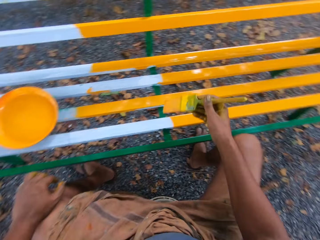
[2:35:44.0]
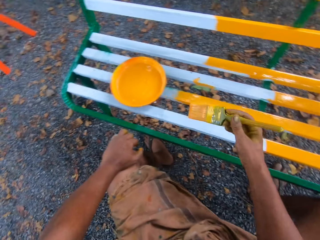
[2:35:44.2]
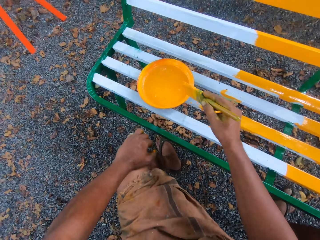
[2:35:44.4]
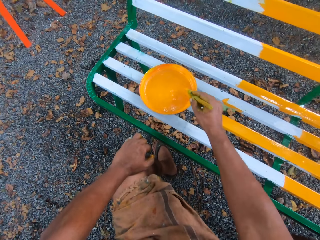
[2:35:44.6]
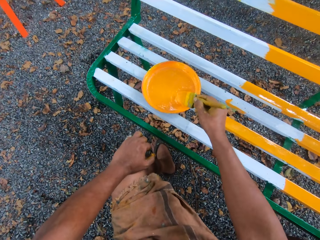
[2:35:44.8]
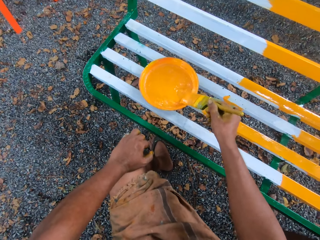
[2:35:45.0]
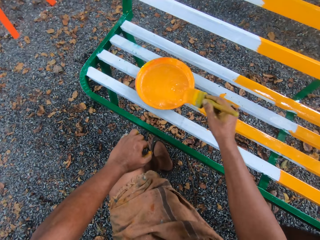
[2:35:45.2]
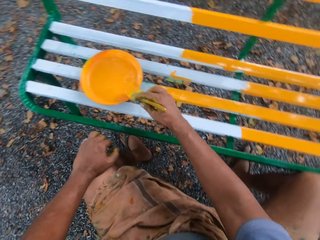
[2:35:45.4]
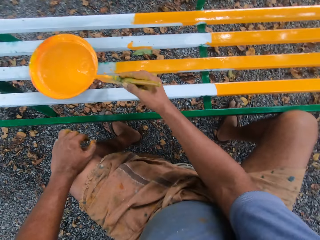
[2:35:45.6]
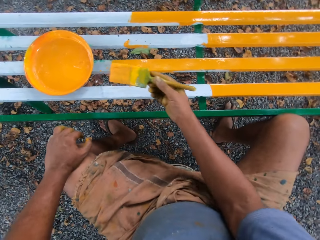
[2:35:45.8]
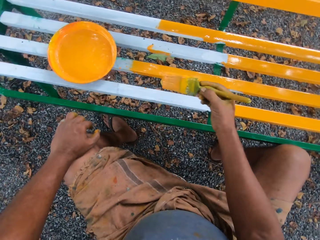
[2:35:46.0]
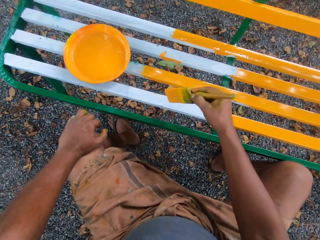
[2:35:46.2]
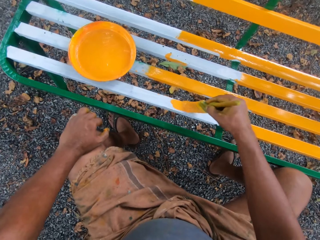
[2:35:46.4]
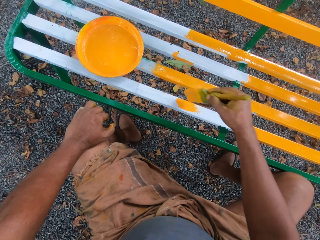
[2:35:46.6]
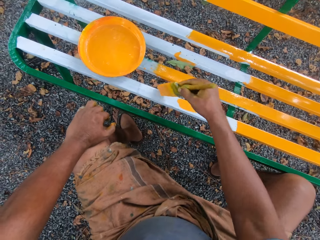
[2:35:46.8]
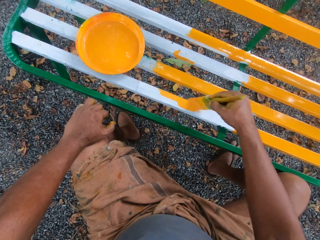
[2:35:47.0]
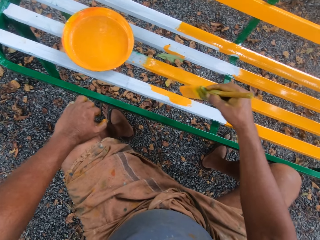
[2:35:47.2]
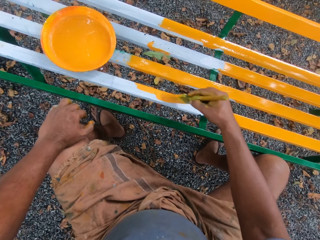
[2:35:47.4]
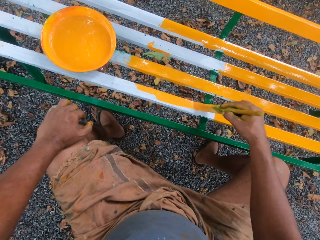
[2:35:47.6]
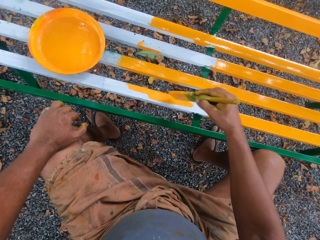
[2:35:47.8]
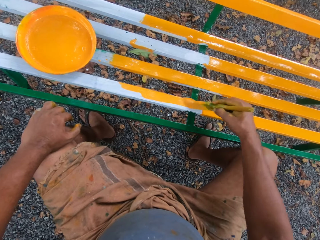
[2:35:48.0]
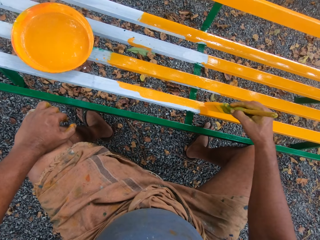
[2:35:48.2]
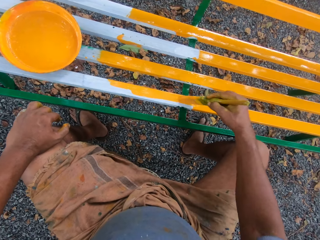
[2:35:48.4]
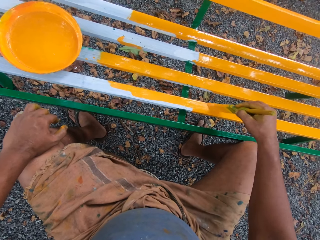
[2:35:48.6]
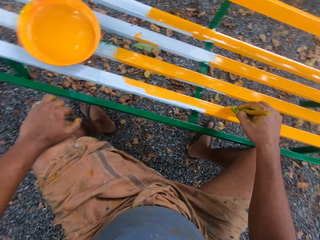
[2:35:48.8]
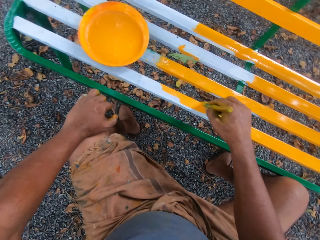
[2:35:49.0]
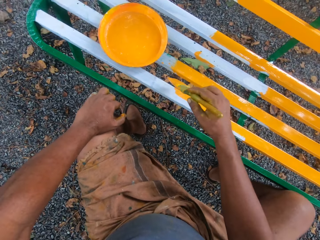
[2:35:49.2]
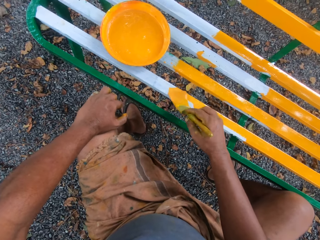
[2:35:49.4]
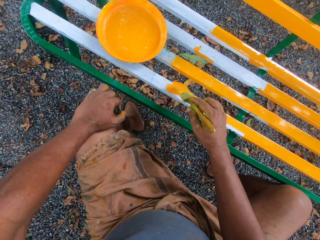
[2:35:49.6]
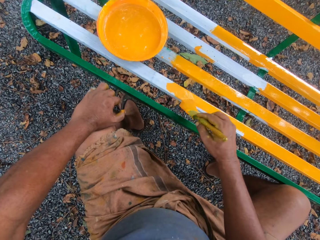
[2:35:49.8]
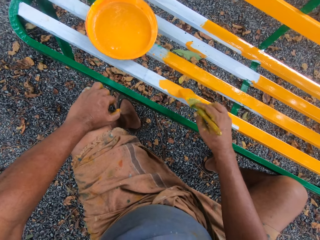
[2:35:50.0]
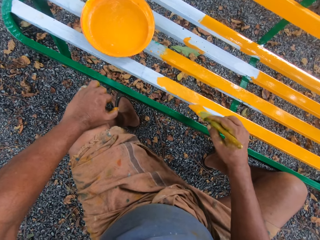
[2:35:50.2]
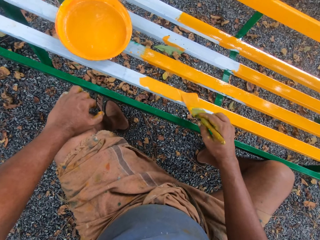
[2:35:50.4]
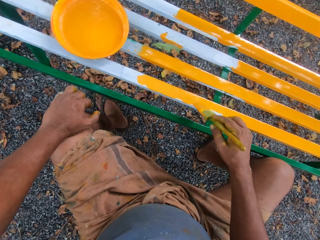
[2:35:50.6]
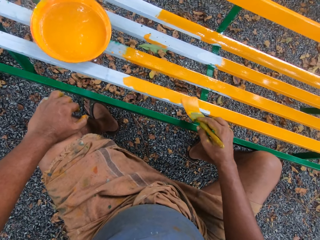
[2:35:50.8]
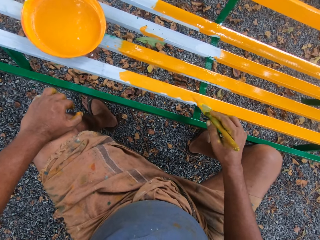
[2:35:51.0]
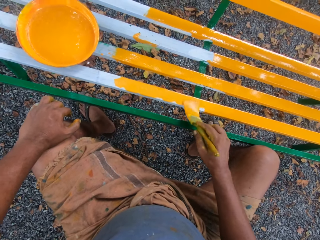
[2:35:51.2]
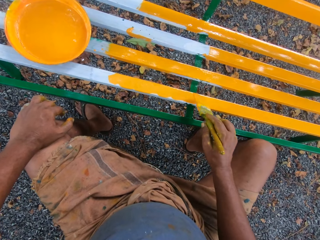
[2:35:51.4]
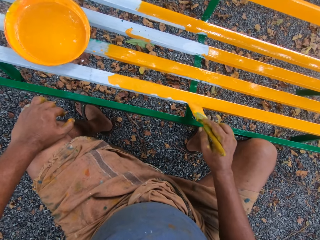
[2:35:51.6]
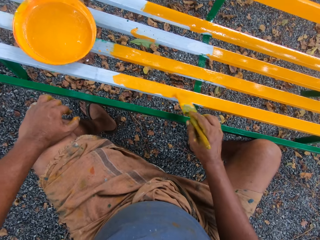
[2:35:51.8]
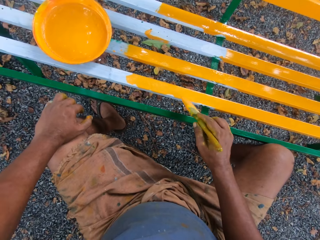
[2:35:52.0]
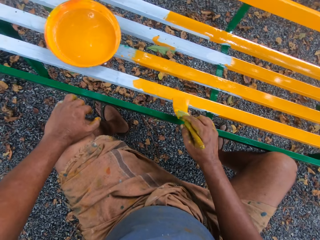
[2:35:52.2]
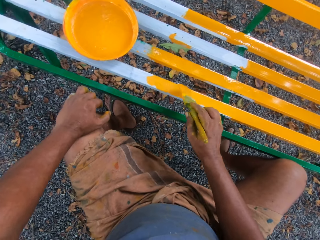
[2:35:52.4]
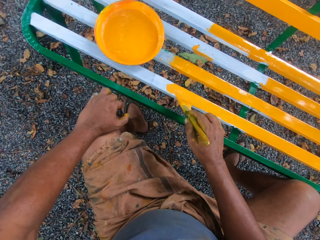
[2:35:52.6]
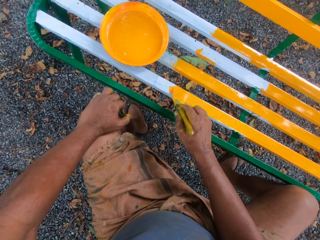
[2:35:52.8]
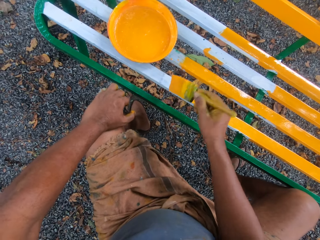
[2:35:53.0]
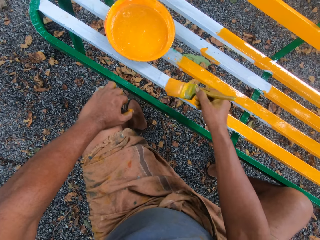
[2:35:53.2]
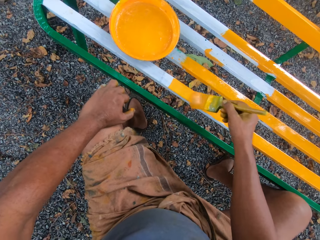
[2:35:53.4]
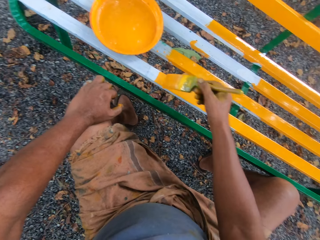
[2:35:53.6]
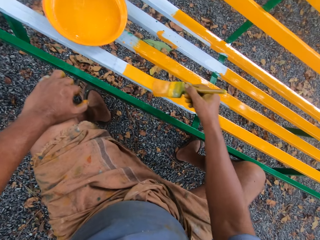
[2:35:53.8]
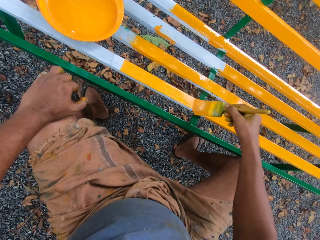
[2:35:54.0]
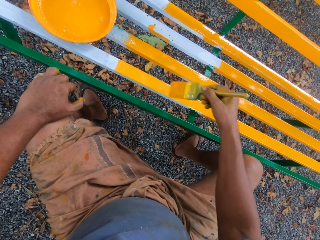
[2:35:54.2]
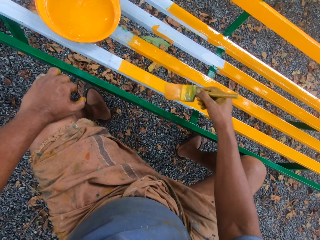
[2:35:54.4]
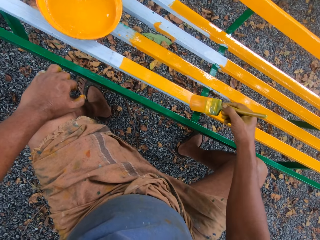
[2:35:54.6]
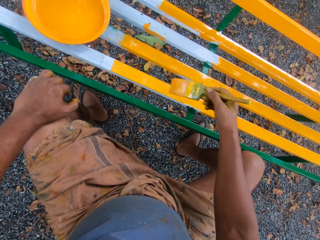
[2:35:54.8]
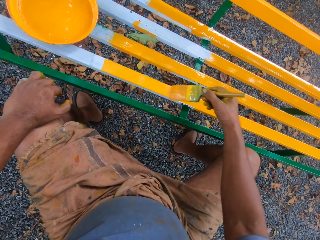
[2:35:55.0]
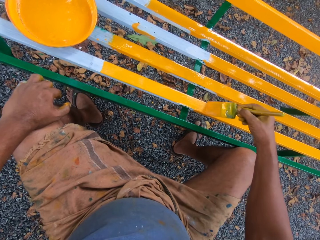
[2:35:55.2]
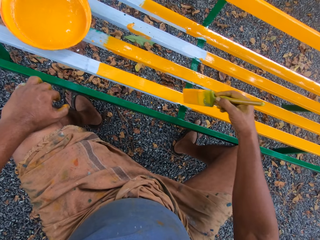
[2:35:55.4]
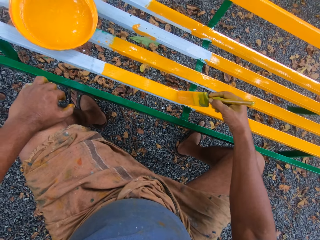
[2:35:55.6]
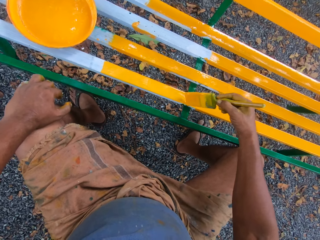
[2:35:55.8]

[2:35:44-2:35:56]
The camera wearer dips the brush into paint. They paint the bench with the brush.

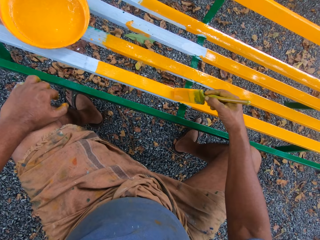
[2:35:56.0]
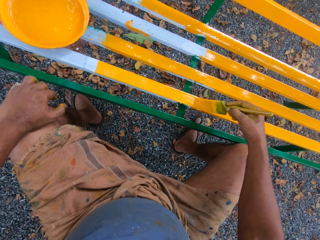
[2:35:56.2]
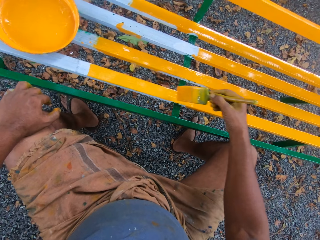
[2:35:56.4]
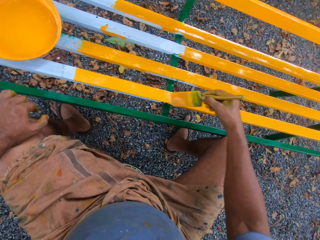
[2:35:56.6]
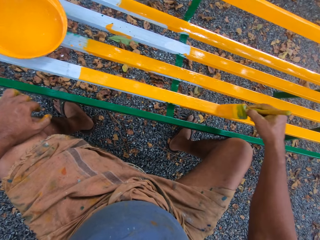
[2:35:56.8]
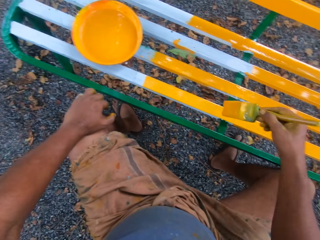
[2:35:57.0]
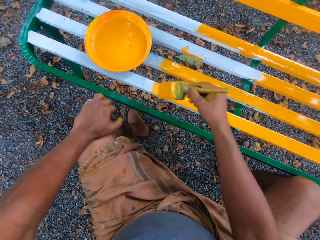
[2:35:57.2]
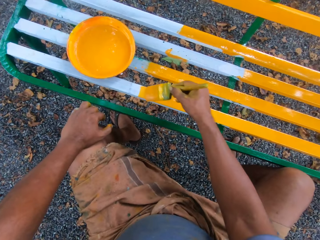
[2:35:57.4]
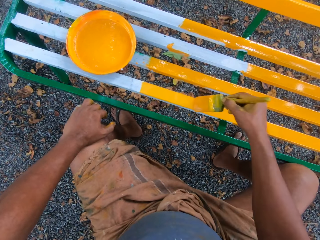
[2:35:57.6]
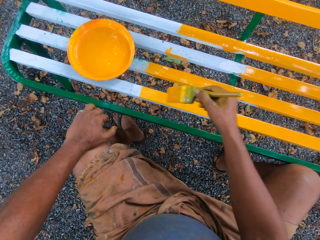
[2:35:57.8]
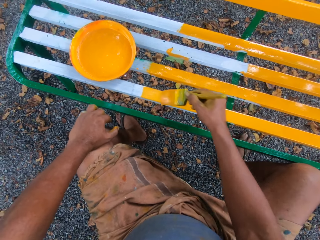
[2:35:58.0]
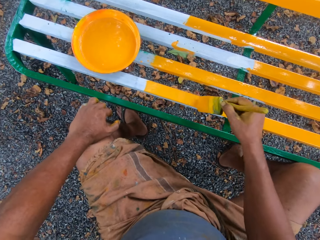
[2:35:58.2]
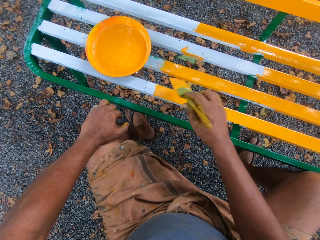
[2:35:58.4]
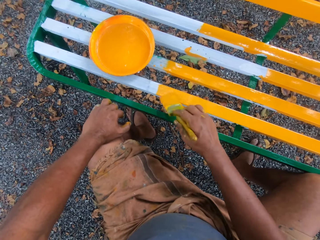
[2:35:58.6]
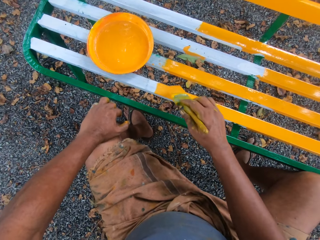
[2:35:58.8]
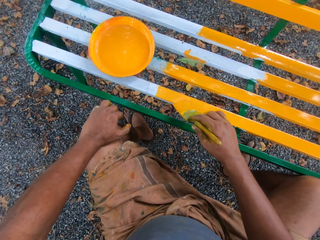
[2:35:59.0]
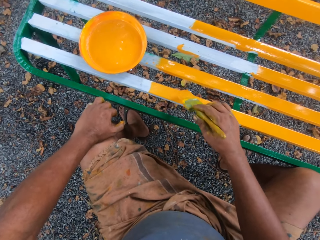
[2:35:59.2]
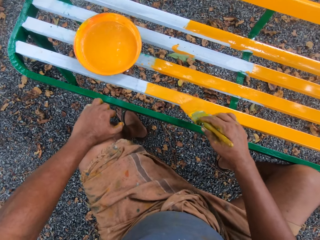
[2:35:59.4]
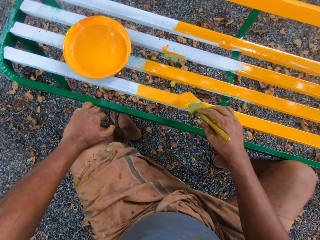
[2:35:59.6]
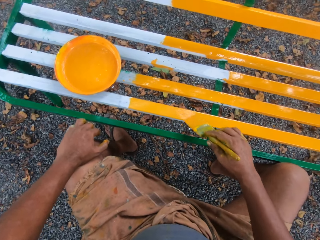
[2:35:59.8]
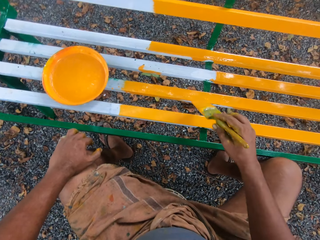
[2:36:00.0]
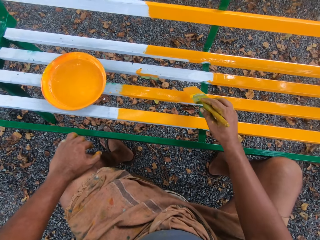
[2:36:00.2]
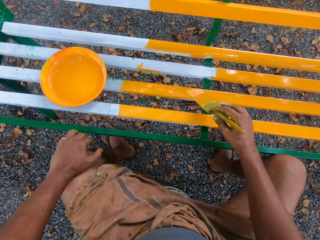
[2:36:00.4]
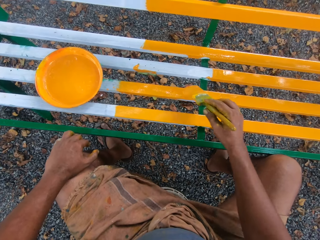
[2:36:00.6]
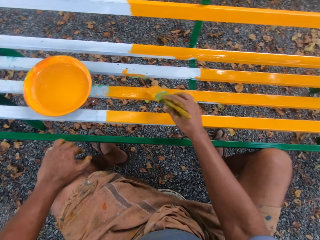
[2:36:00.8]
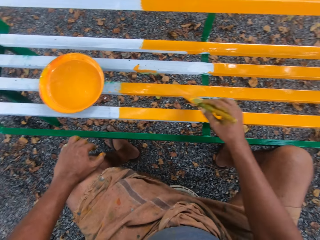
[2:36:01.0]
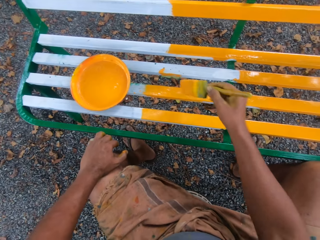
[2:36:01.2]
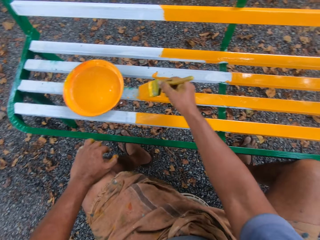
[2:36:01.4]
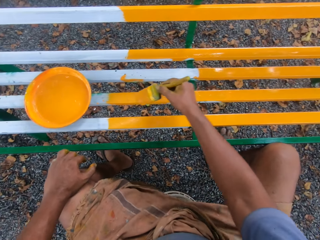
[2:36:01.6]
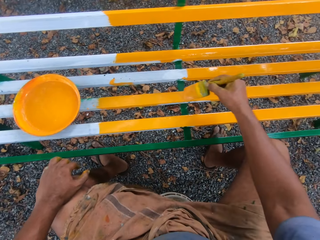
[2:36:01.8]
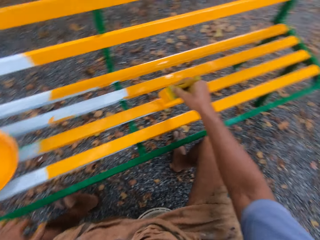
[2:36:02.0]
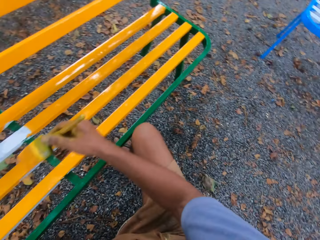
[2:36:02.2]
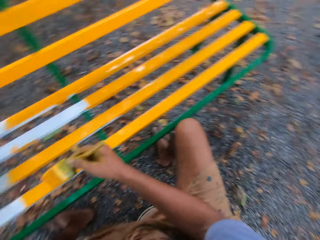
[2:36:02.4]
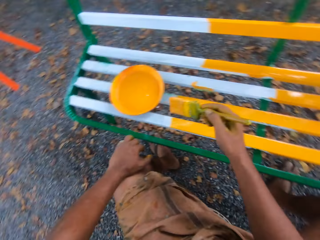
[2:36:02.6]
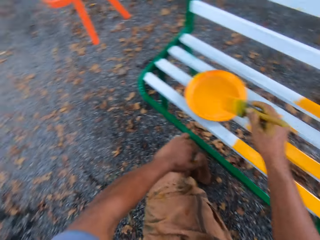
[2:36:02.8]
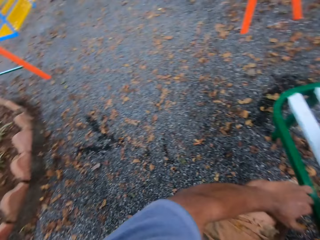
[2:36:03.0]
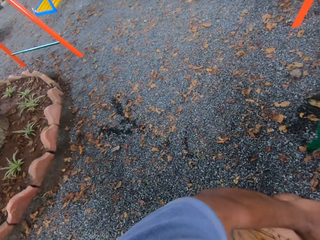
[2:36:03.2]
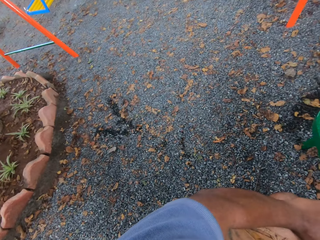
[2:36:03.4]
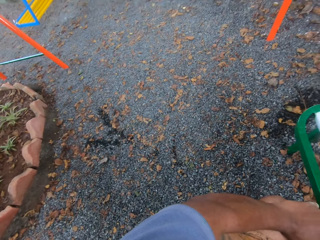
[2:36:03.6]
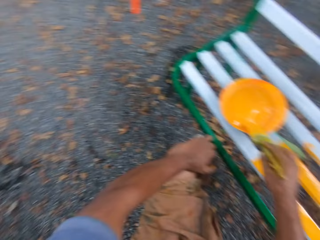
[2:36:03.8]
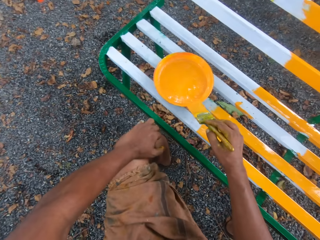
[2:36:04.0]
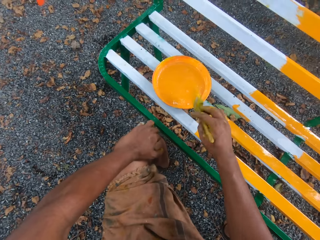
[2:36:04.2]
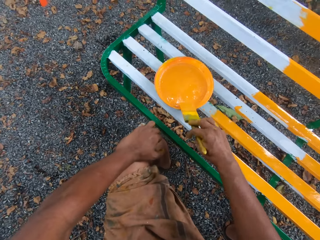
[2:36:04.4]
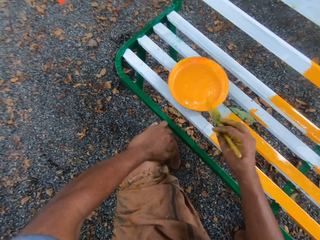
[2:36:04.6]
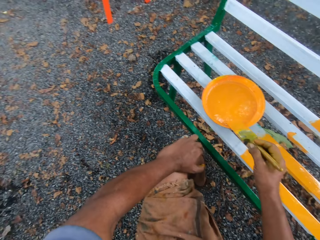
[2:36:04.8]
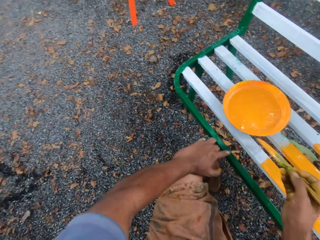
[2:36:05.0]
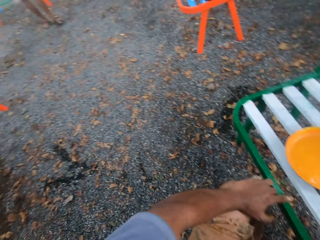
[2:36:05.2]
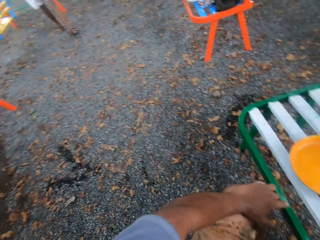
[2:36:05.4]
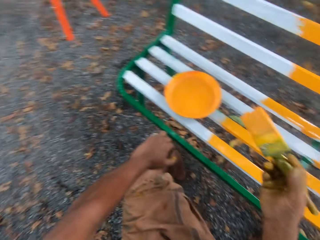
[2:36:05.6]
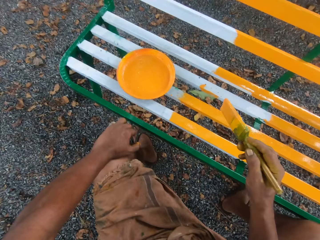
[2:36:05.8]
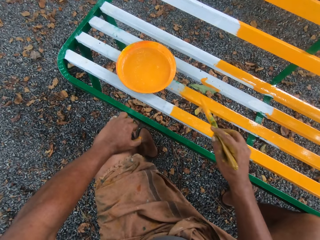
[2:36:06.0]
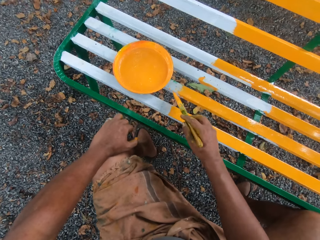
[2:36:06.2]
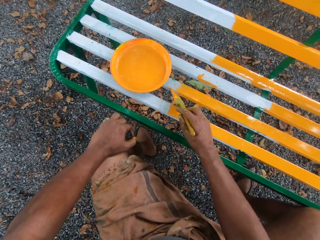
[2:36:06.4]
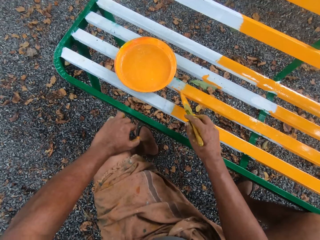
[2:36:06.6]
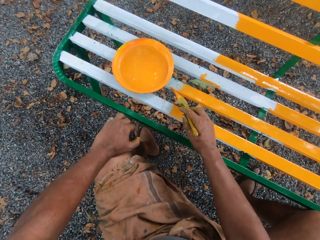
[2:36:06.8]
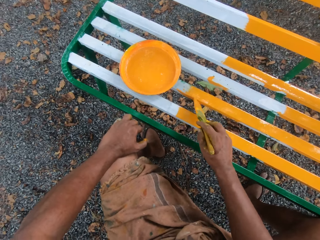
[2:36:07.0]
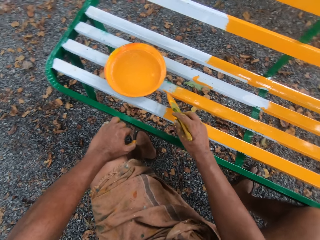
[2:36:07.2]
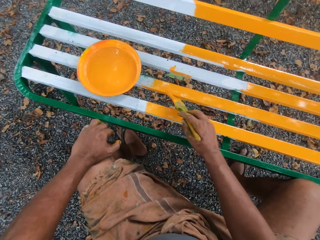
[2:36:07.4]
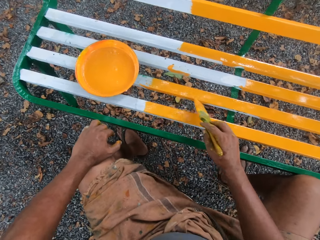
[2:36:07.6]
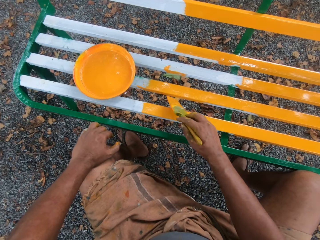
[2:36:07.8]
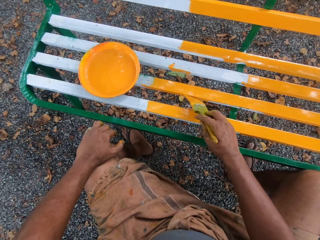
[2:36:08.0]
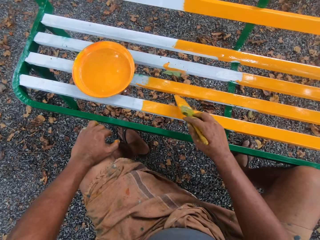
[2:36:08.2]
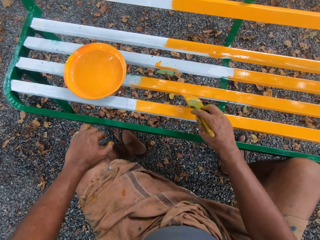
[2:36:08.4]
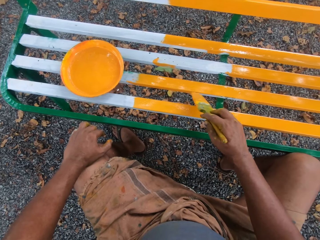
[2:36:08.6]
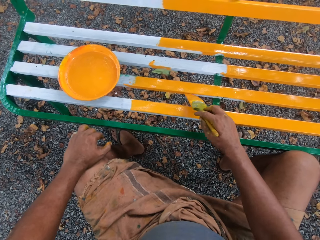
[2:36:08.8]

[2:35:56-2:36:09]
The camera wearer dips the brush into paint. They paint the bench with the brush.
